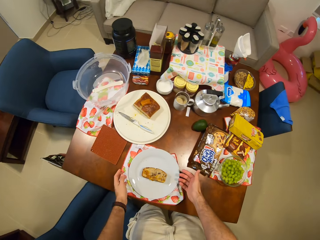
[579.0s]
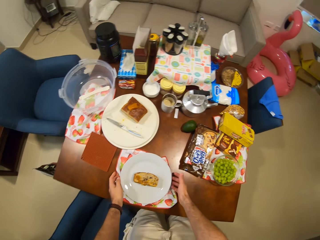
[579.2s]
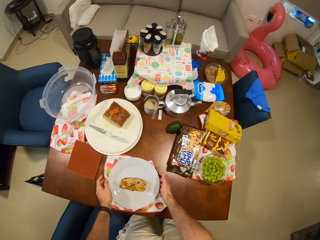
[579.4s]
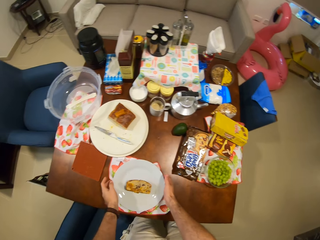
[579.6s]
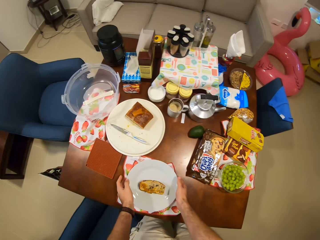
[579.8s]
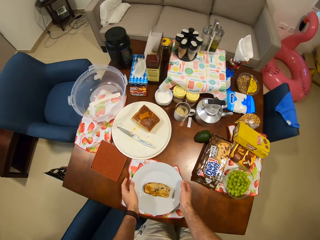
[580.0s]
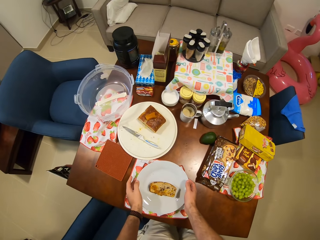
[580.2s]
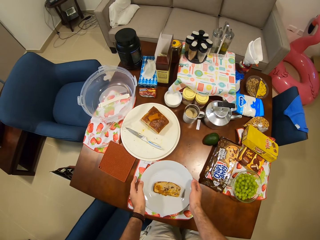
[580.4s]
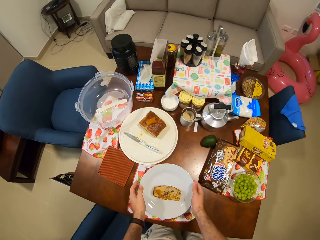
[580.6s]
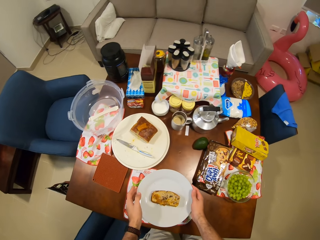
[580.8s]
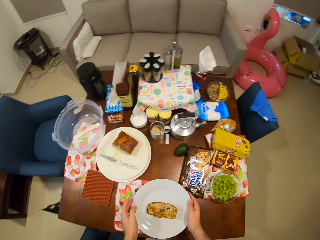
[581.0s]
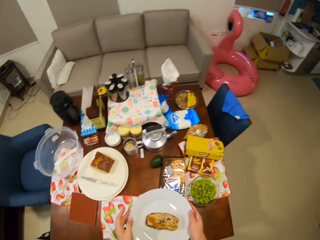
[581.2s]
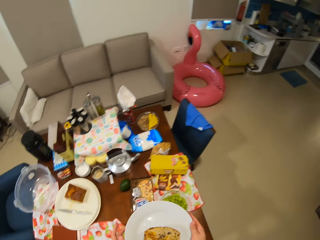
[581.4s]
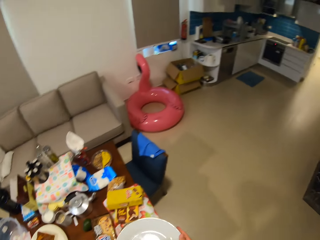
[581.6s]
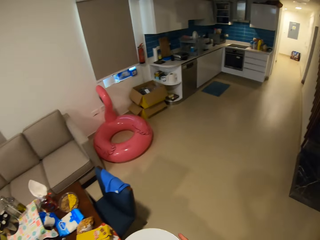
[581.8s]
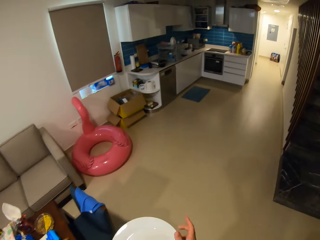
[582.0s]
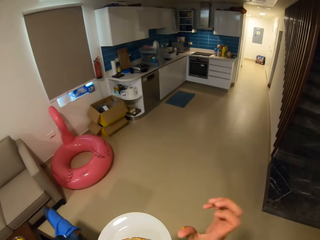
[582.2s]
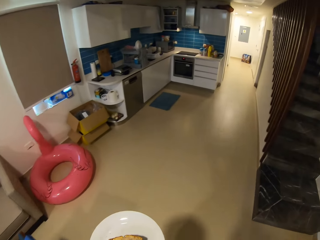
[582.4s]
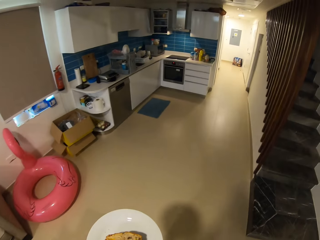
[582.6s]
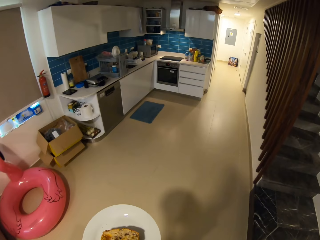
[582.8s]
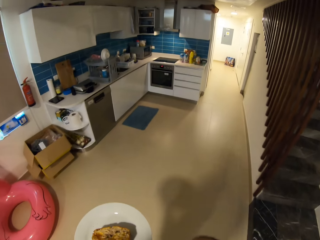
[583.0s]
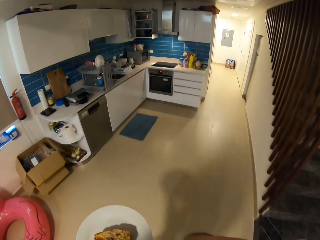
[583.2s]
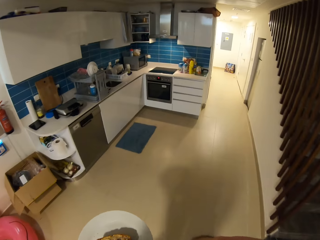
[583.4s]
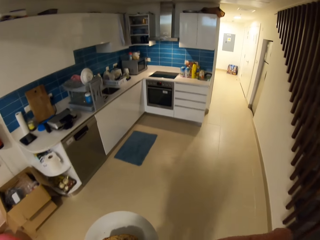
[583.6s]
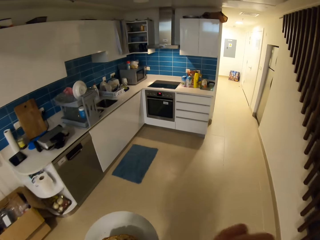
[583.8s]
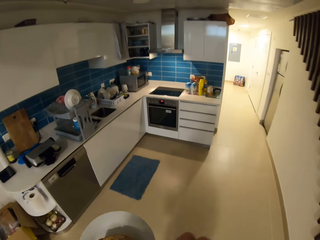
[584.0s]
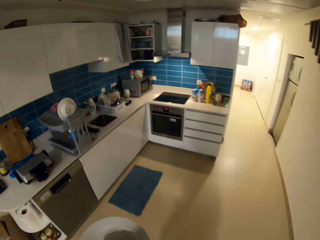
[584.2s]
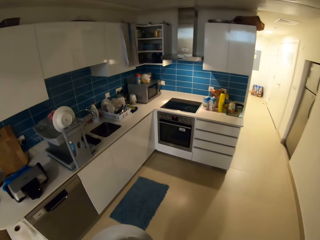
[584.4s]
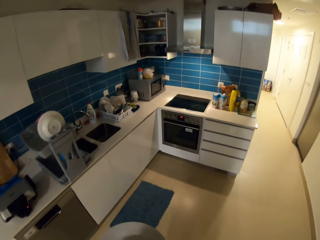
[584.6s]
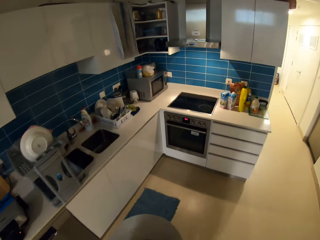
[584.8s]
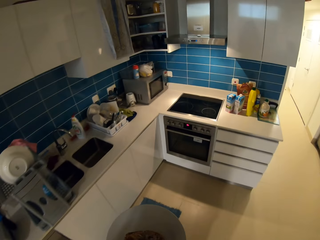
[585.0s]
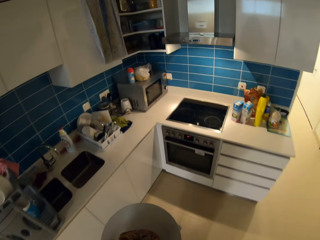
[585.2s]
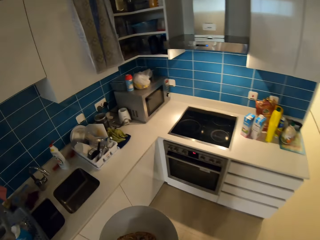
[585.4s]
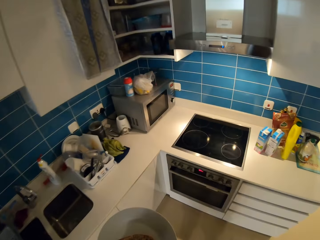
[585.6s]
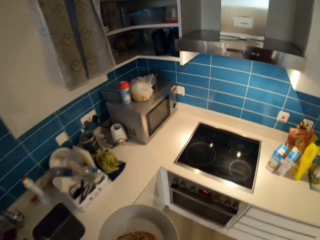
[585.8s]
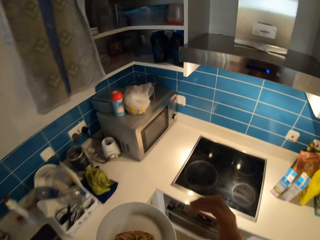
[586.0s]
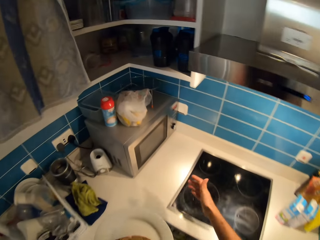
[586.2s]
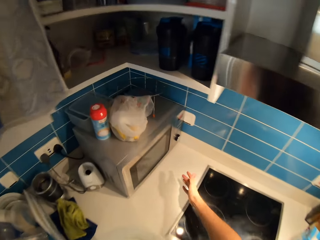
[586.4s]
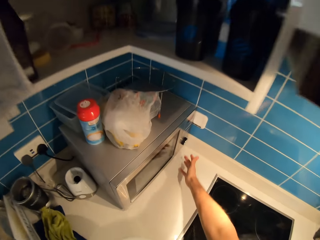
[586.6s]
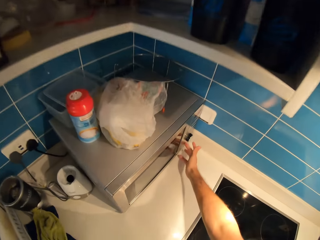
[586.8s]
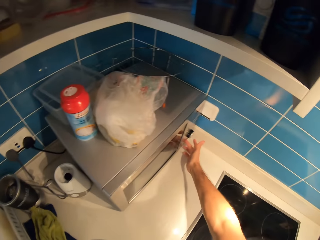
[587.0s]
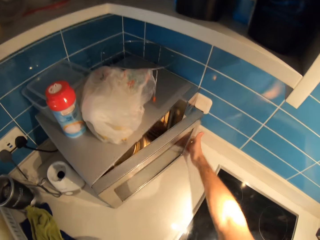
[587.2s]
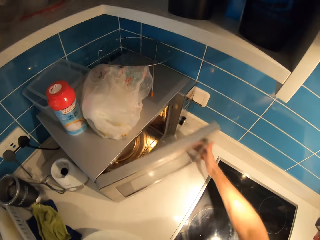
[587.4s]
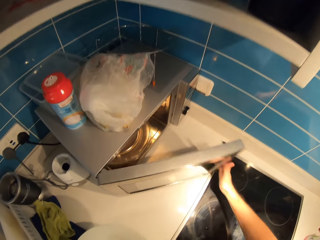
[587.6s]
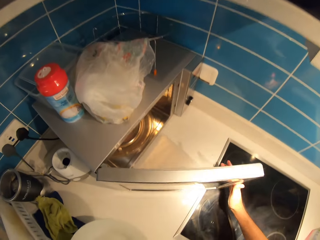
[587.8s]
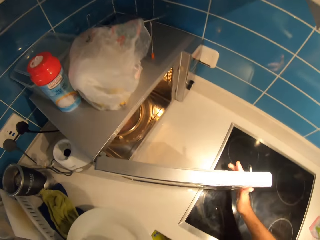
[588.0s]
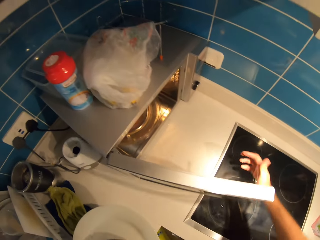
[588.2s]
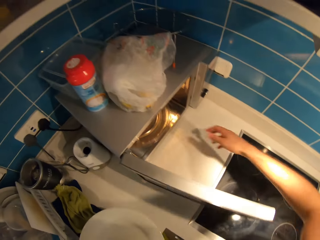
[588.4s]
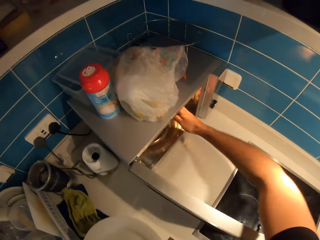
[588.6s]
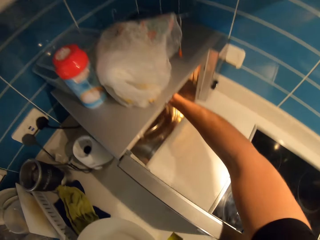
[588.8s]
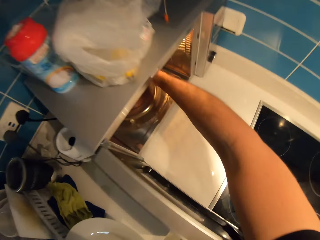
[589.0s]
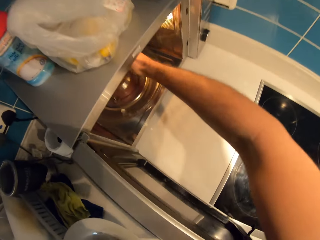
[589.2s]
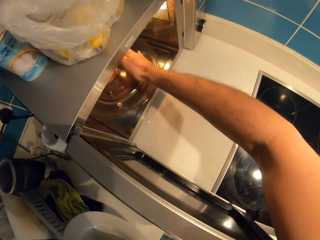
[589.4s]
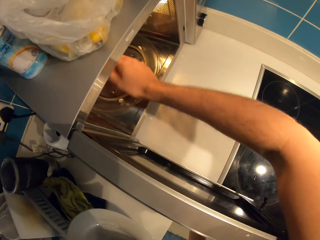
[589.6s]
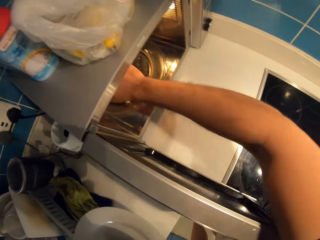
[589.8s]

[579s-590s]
The camera wearer picks up the plate with his hands. He walks in the house. He holds the plate in his left hand. He opens a microwave with his right hand.

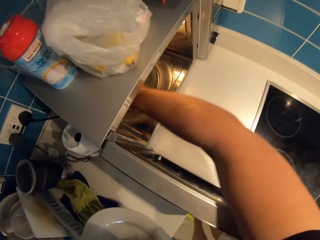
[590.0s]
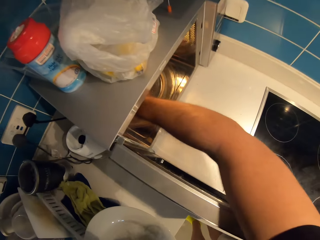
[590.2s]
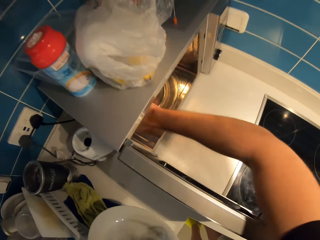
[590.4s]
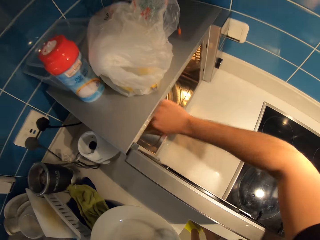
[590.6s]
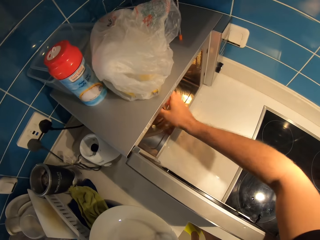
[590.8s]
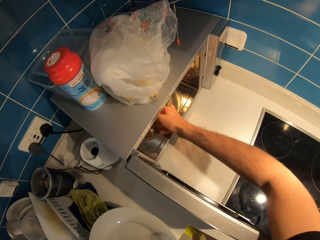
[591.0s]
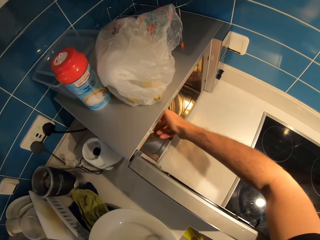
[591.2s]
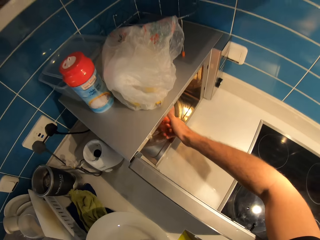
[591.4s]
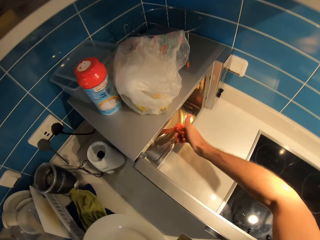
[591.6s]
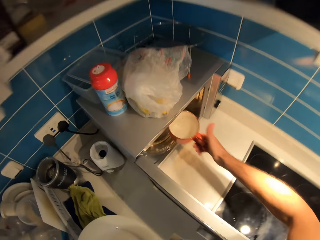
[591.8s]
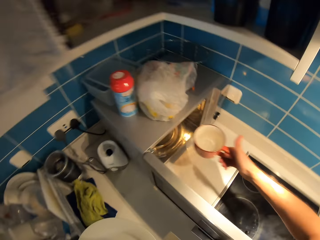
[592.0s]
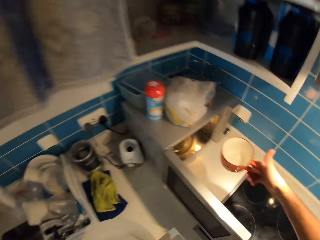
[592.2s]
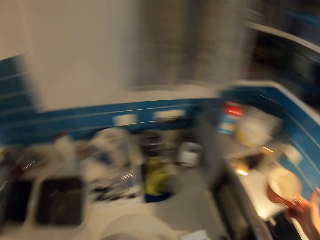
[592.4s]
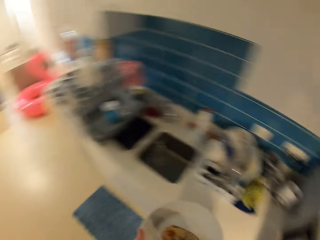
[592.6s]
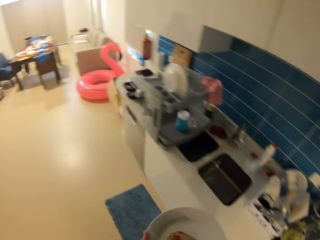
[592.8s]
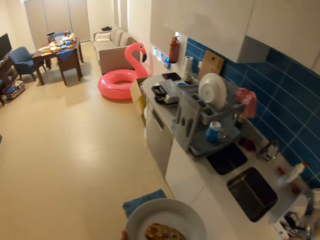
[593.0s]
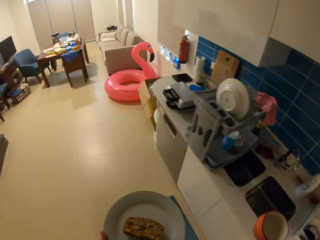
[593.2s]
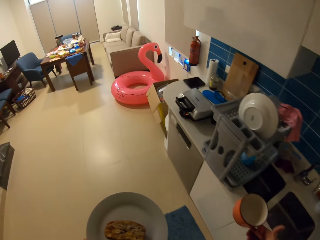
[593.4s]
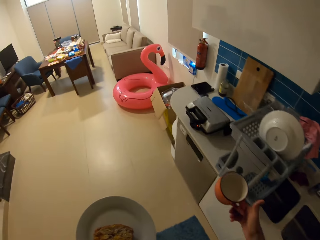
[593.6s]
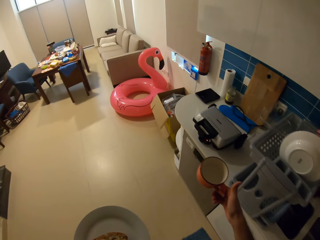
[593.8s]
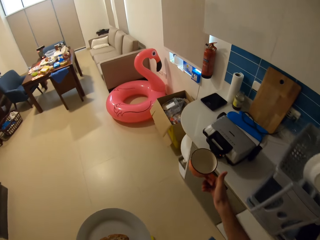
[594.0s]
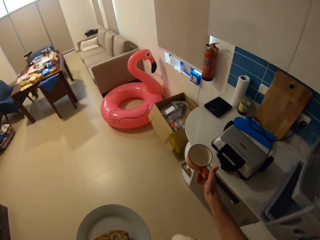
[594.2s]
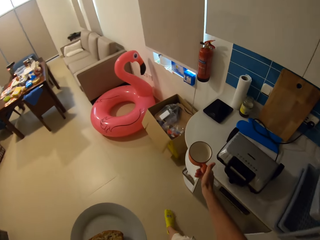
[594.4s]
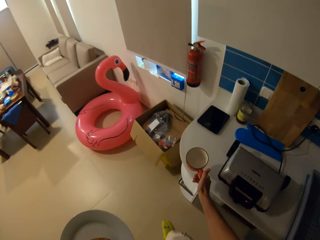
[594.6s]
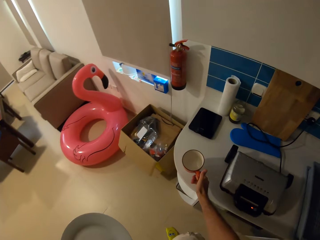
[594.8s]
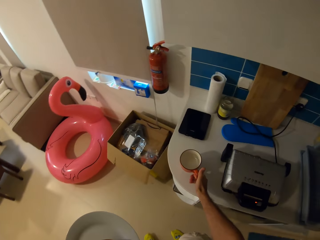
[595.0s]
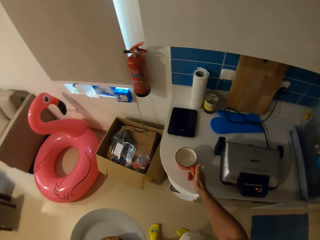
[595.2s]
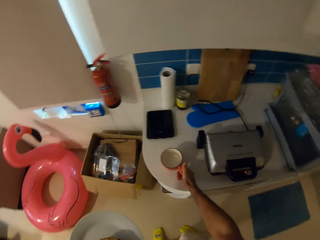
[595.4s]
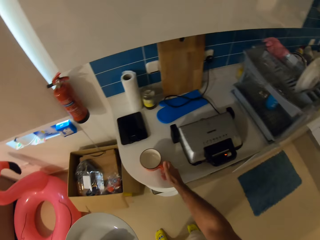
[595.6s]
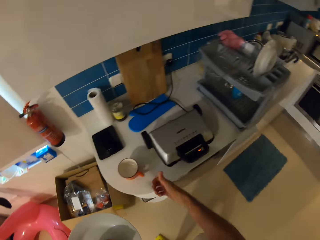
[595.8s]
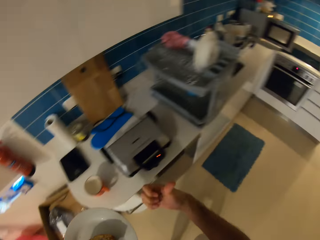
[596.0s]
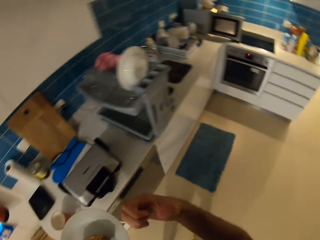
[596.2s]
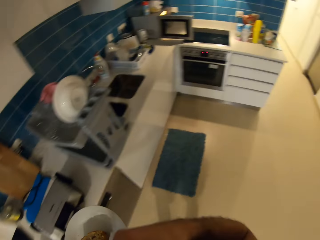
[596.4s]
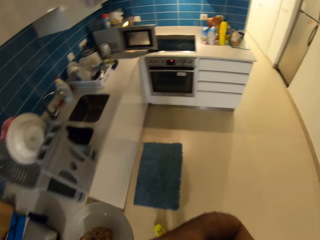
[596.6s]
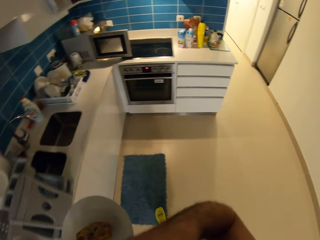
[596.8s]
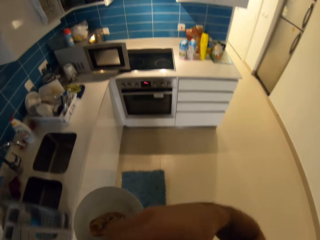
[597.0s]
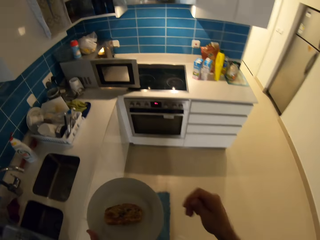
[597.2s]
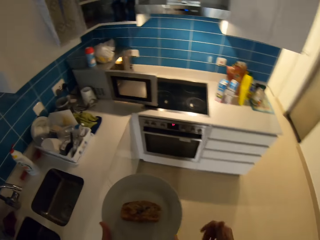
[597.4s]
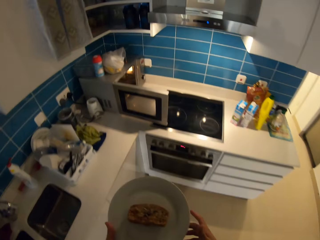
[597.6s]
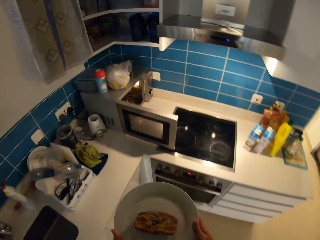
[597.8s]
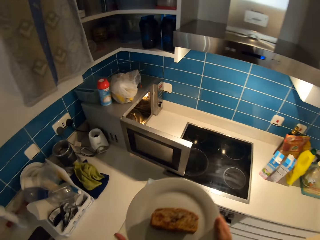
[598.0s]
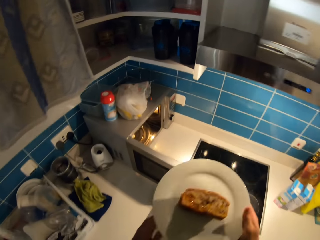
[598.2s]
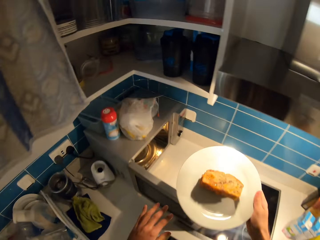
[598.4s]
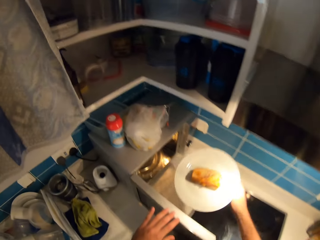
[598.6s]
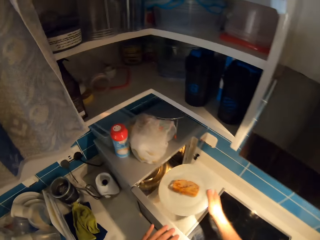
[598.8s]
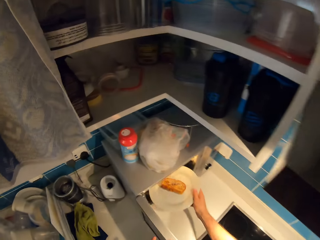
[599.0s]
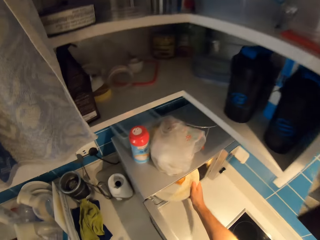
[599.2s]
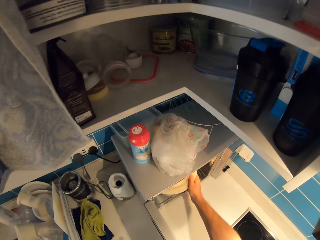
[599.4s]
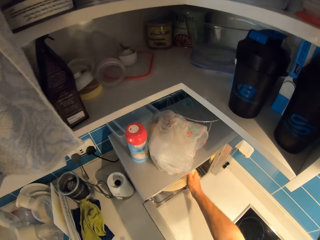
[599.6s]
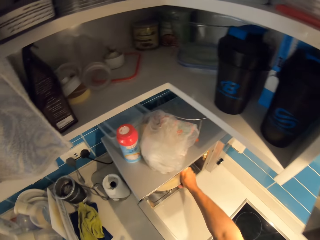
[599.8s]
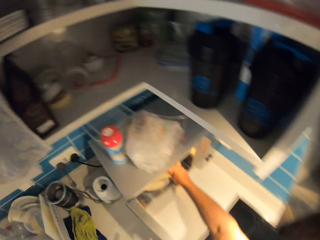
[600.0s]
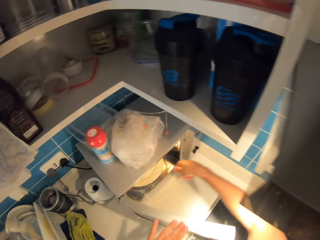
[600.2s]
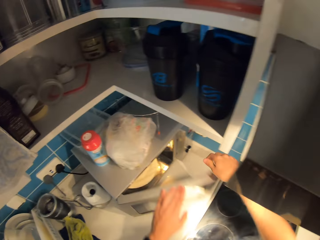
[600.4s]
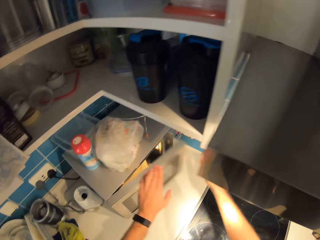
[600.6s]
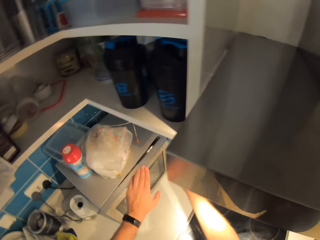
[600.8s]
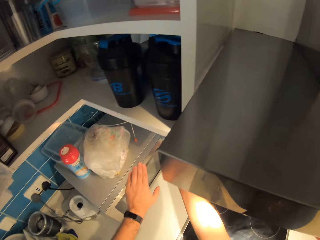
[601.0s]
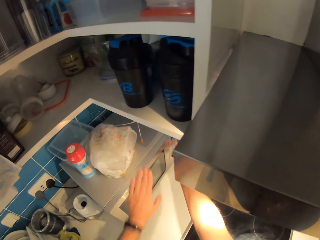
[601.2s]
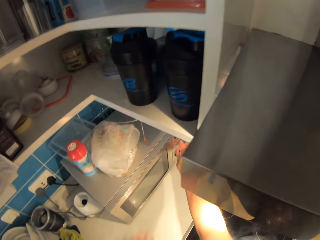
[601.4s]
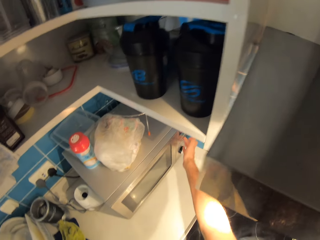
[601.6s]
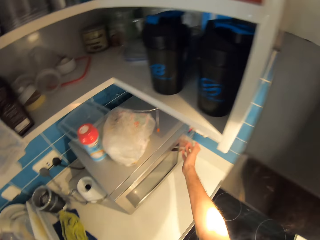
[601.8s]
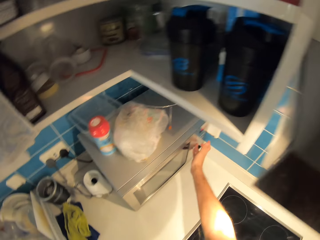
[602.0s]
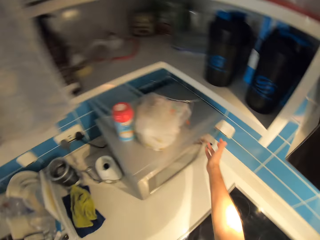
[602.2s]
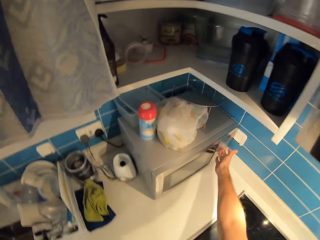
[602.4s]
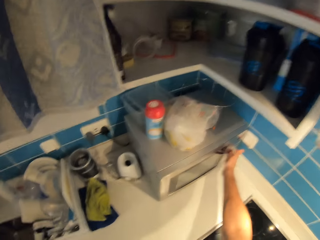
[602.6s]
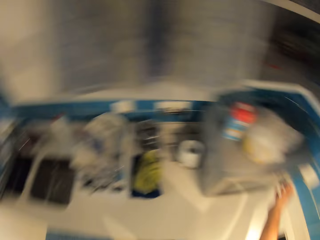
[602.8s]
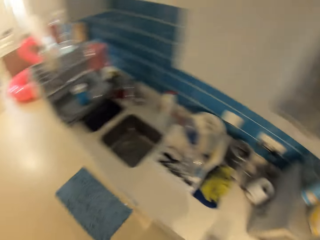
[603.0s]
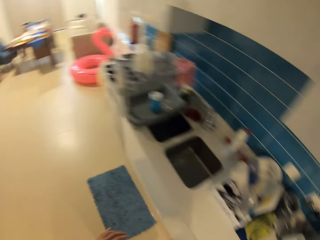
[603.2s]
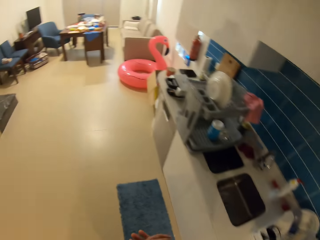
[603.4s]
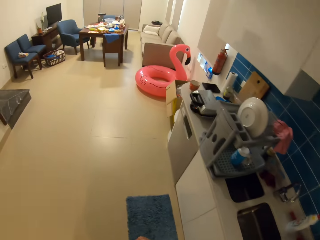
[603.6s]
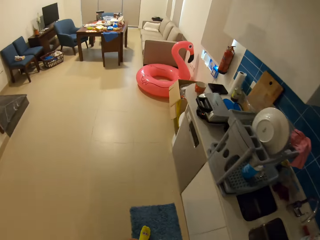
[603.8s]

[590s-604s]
The camera wearer takes out a cup of water from the microwave with his right hand. He walks in the house. He places the cup of water in his right hand on the kitchen counter. He walks in the house. He passes the plate in his left hand to his right hand. He places the plate in his right hand in the microwave. He closes the microwave with his left hand. He operates the microwave with his right hand.
